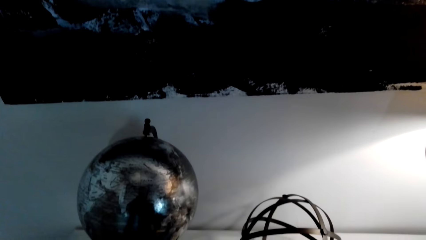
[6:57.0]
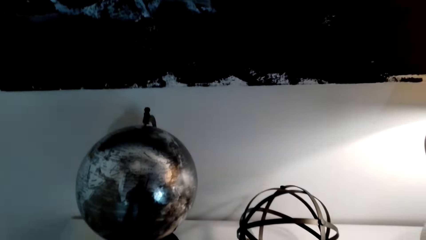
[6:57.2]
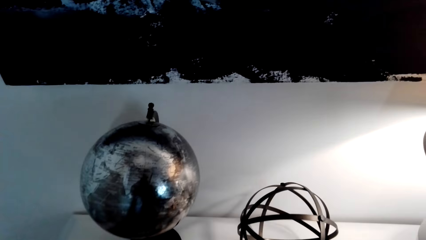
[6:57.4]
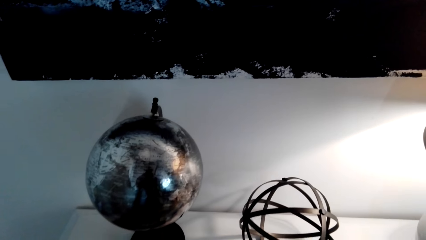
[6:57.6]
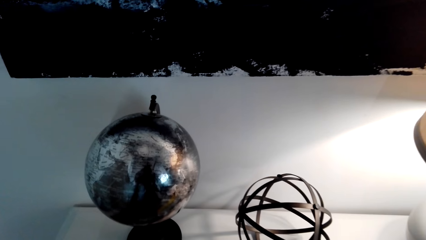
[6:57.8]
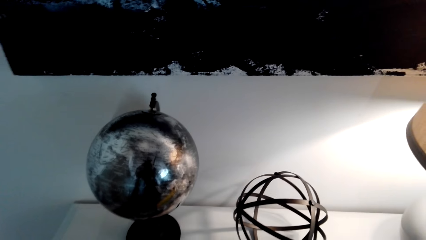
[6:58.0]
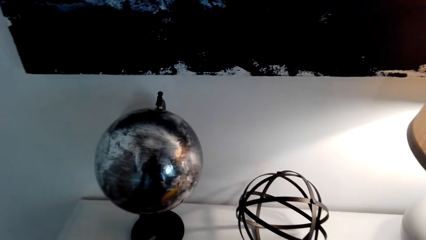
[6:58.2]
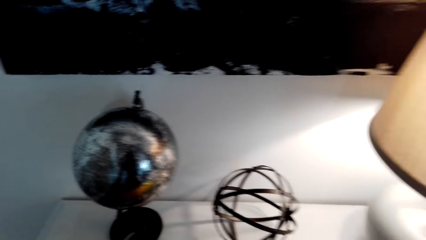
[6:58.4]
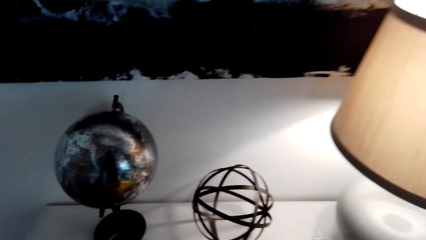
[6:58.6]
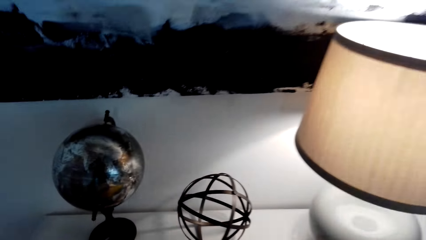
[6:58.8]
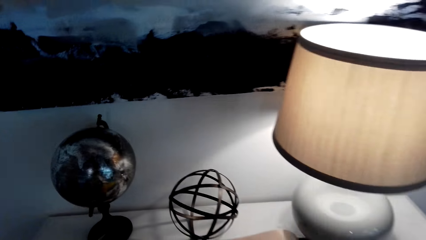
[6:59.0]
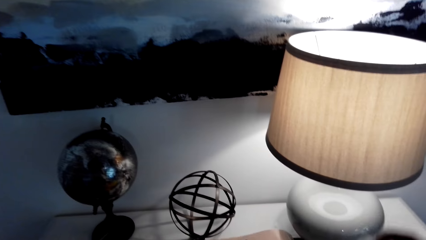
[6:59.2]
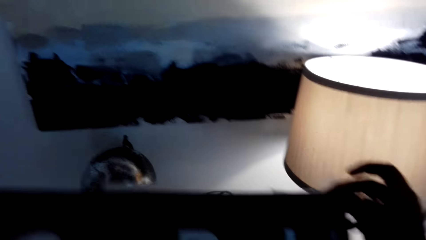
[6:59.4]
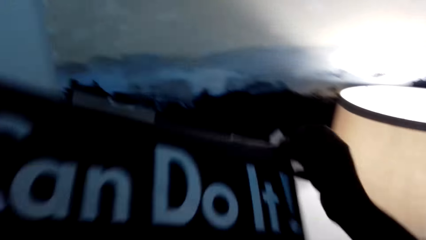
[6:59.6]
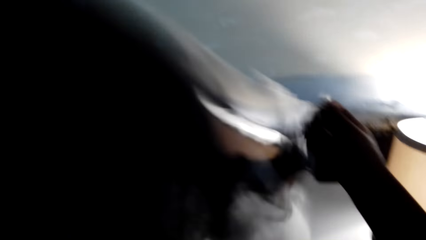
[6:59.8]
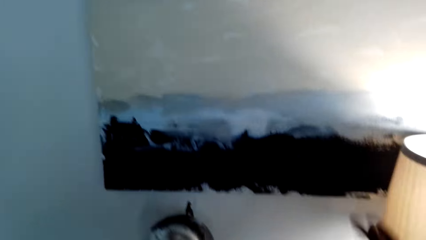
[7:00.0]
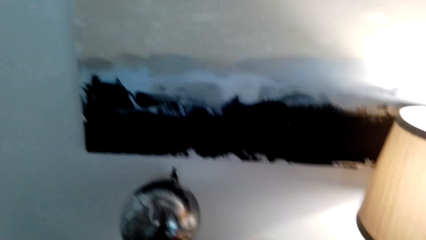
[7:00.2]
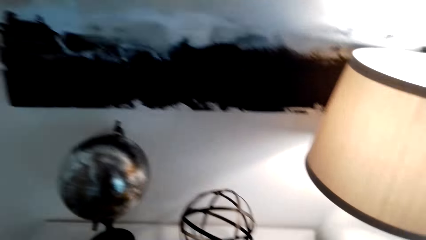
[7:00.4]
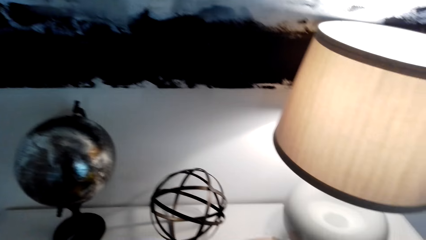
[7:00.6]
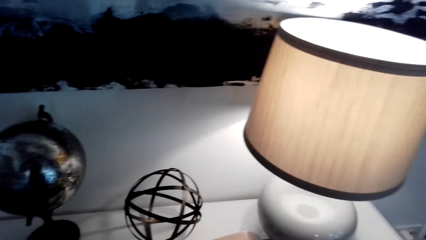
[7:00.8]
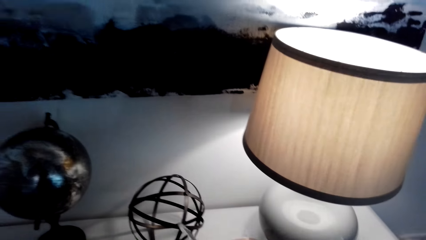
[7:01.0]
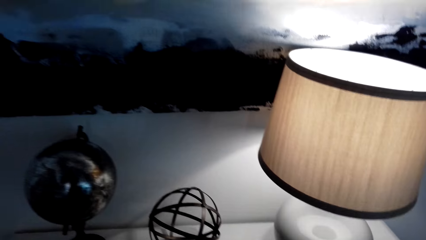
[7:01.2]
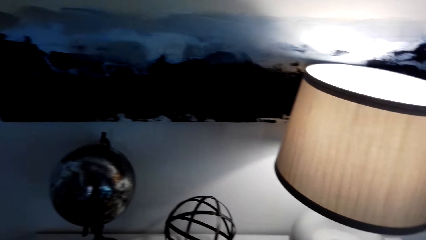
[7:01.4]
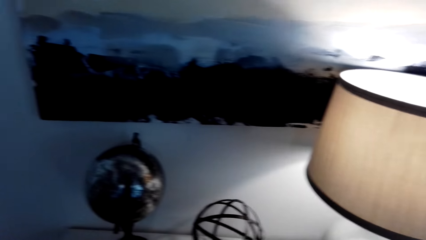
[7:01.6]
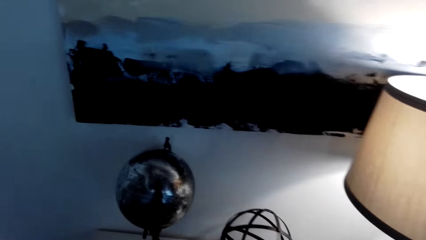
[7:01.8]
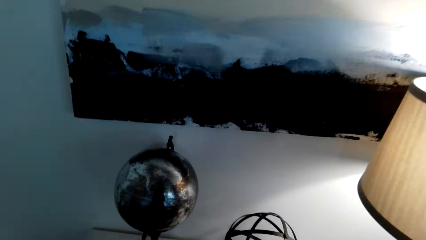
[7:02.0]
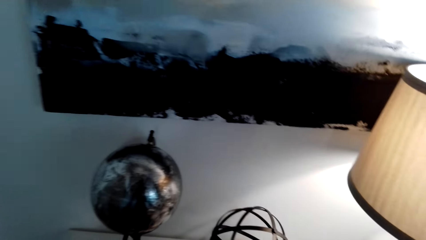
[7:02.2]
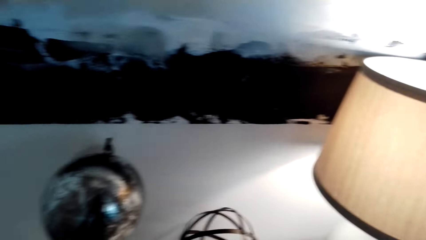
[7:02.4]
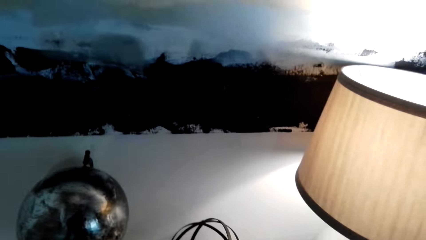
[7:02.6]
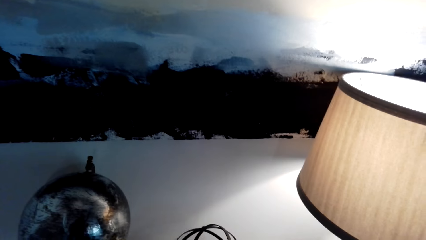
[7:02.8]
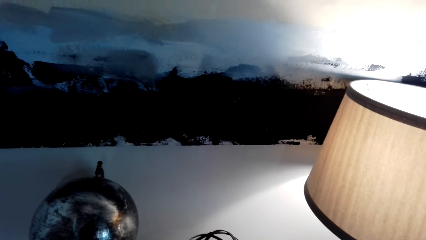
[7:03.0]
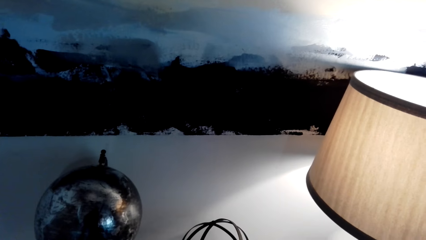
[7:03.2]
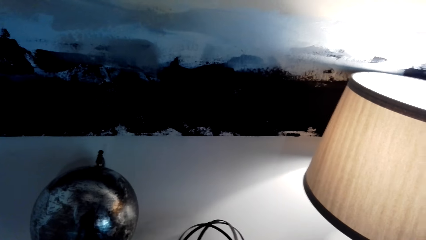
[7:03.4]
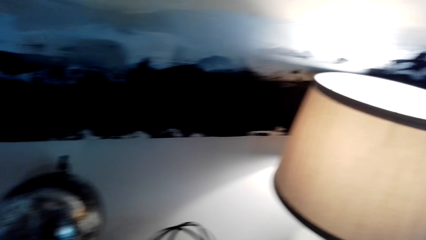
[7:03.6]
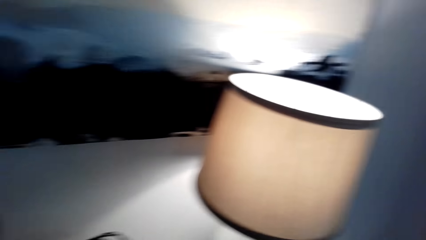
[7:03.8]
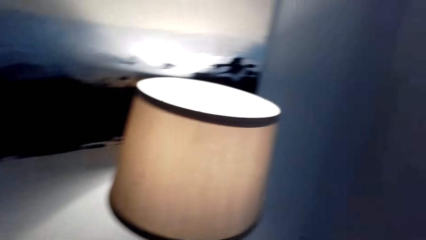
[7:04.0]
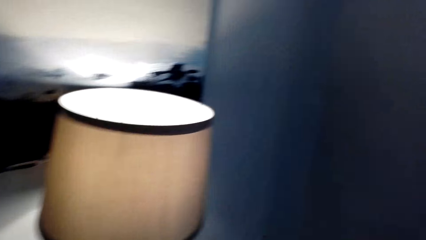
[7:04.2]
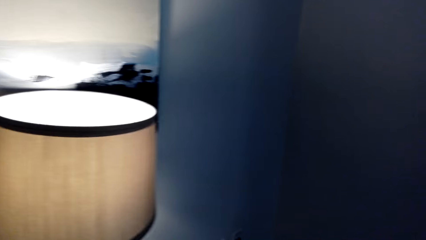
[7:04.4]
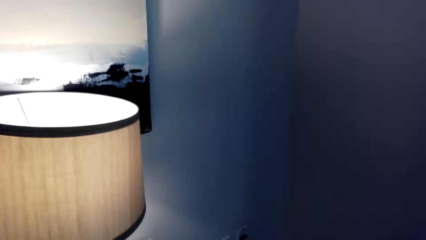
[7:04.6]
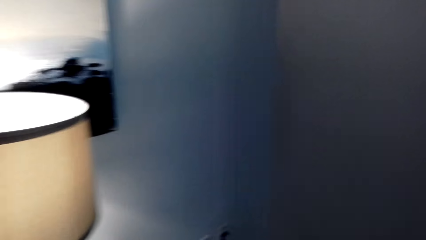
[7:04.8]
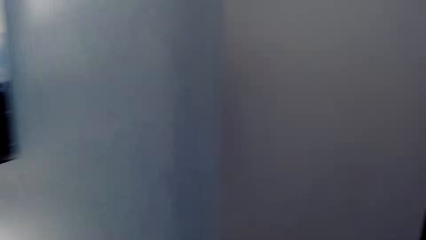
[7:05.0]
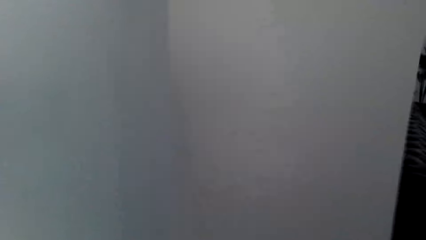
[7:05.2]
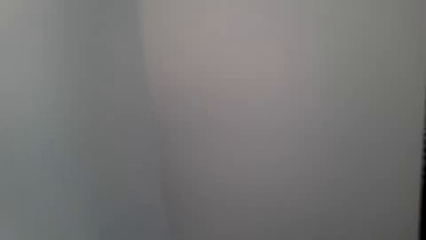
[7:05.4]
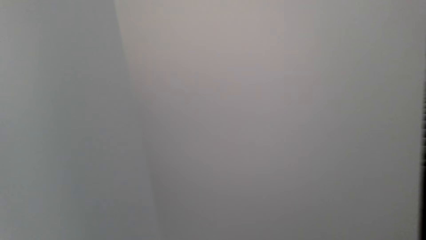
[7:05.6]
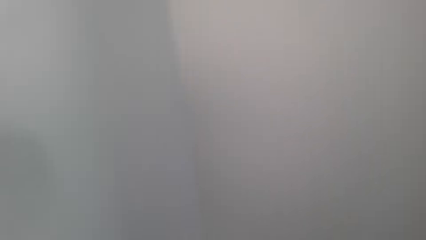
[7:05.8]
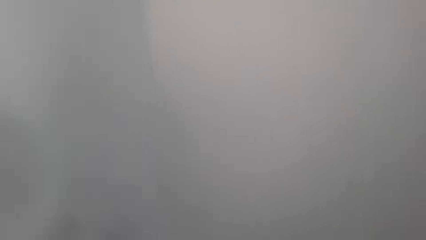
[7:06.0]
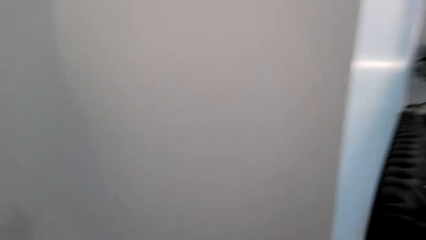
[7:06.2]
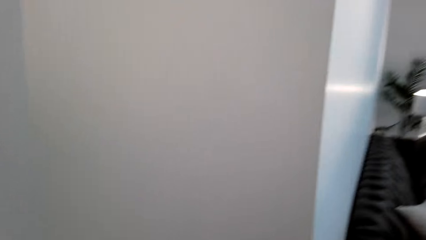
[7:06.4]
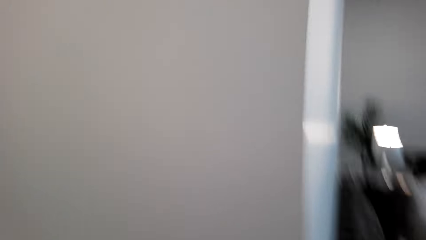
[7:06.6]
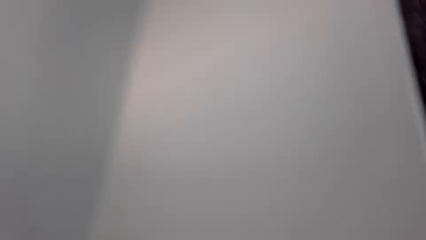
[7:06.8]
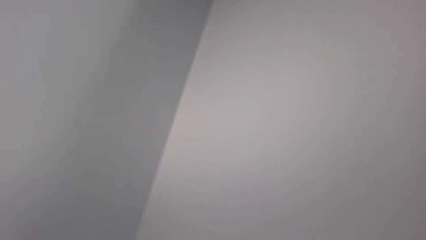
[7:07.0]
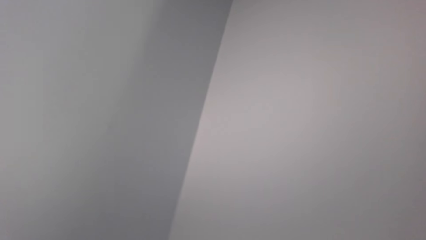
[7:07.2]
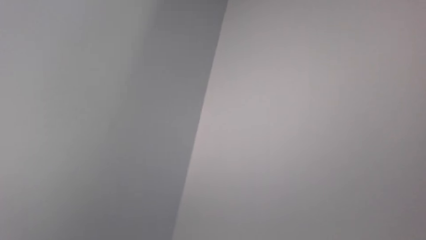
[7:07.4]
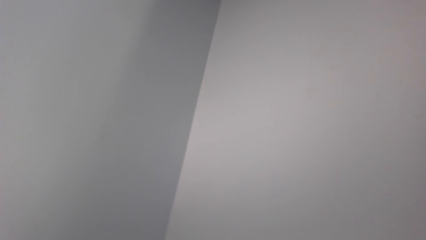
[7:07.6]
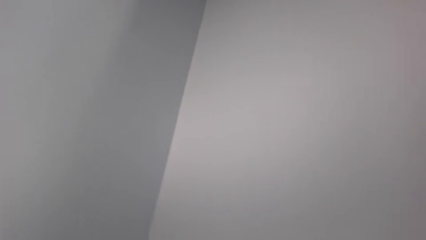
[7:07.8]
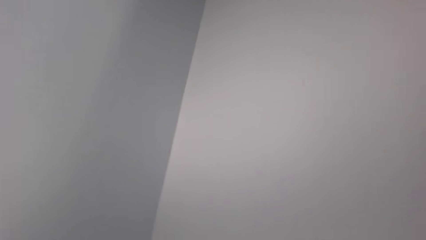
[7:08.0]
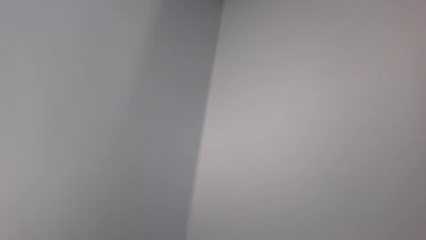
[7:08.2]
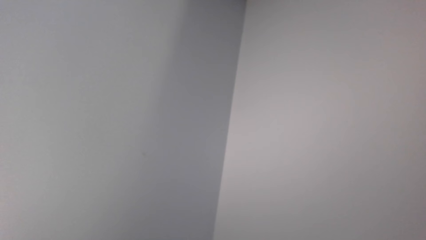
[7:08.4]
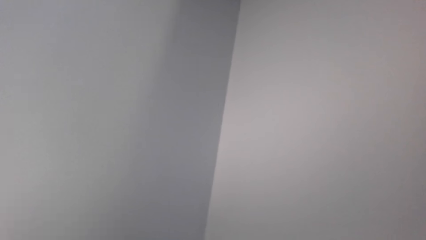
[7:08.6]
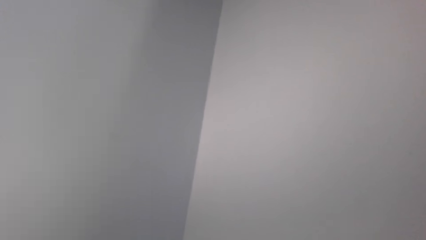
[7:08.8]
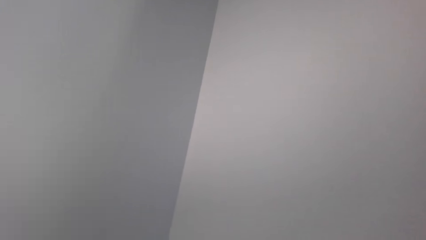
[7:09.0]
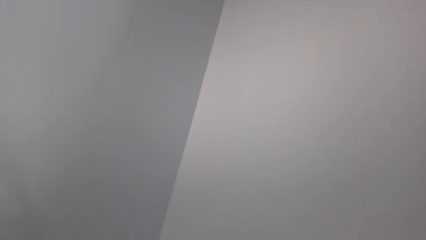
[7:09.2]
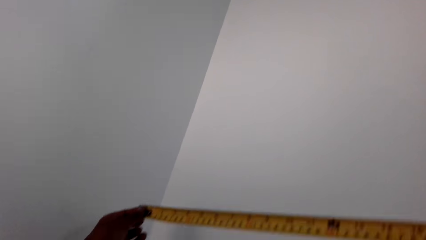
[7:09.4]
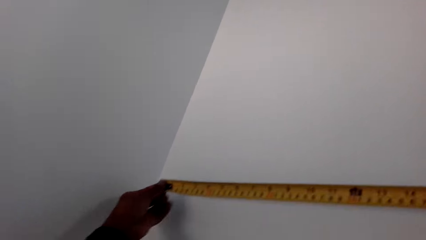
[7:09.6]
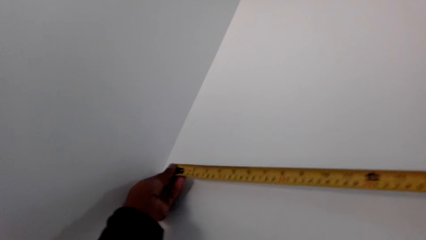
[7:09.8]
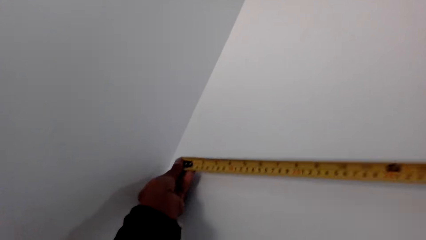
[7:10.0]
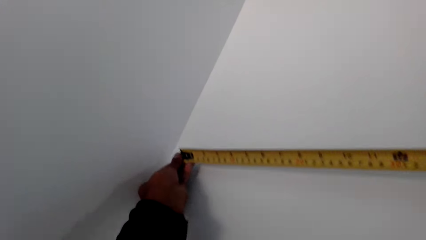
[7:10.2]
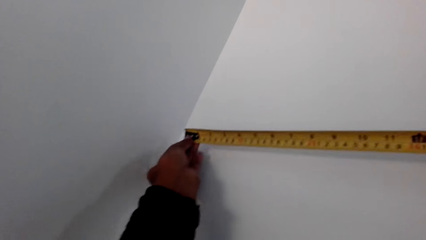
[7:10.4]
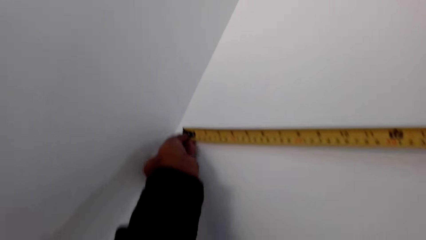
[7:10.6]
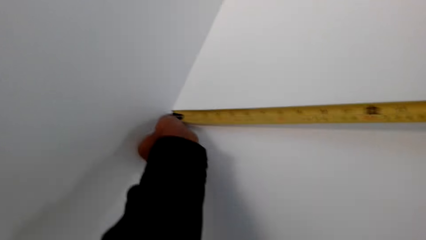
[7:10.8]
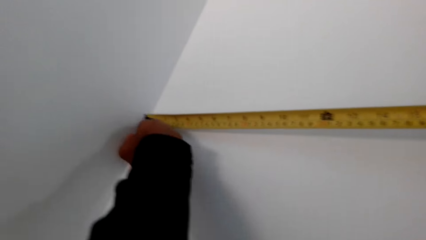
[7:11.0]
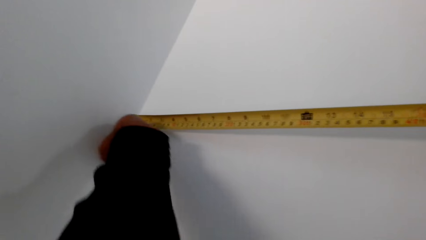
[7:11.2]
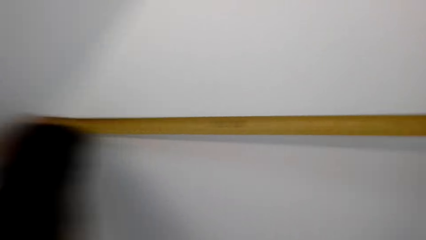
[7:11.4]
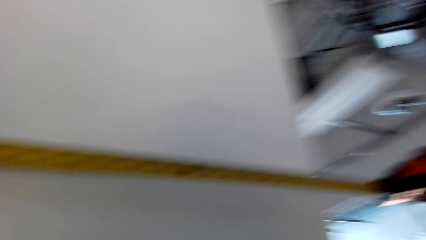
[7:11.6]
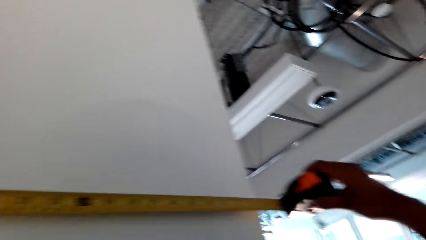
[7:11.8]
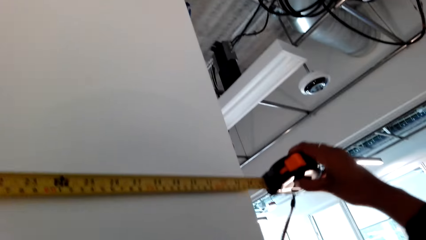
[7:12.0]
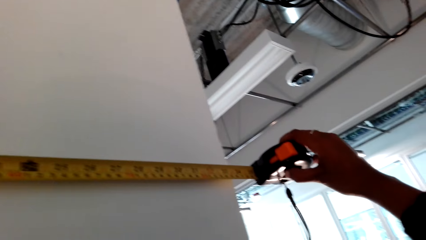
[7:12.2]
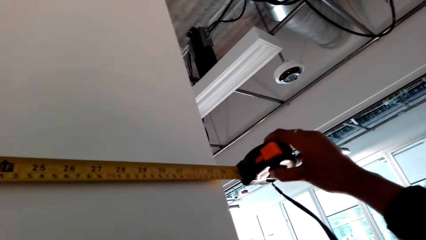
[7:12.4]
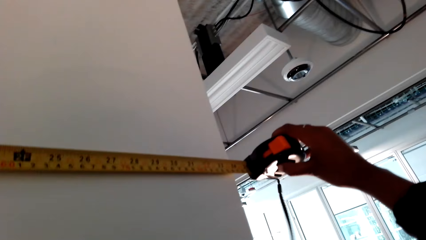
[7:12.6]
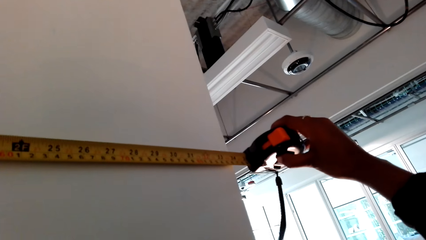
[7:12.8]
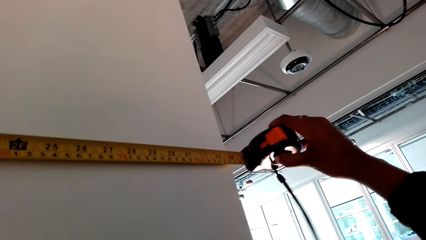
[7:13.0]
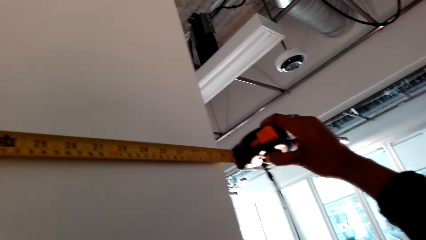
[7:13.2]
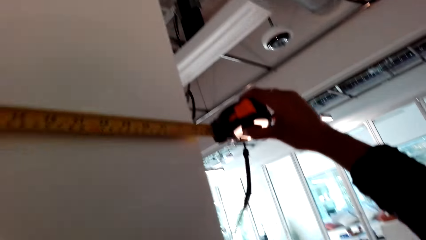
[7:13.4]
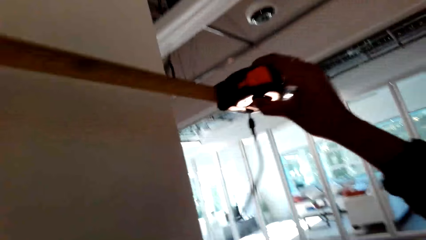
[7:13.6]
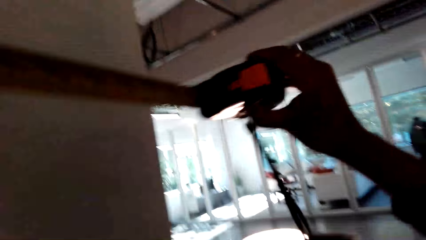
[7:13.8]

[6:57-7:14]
The camera wearer holds a poster. They place the poster on the other posters. They measure a part of the length of the wall.
